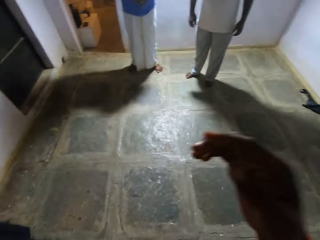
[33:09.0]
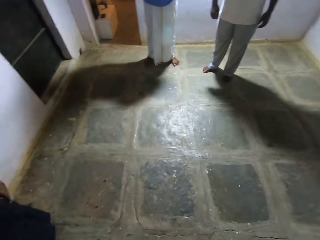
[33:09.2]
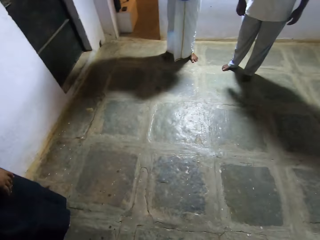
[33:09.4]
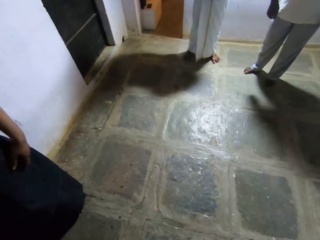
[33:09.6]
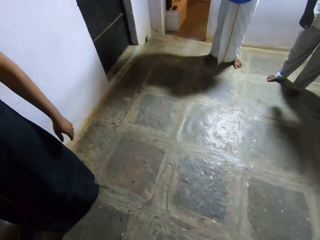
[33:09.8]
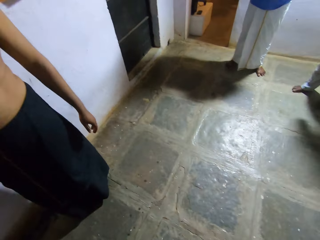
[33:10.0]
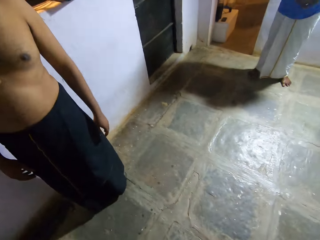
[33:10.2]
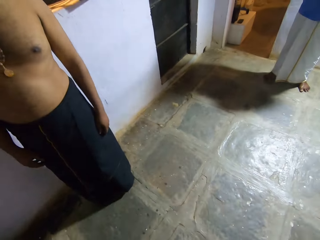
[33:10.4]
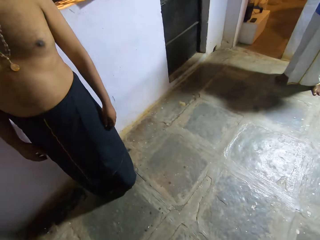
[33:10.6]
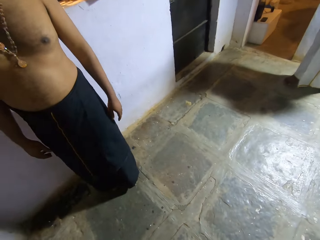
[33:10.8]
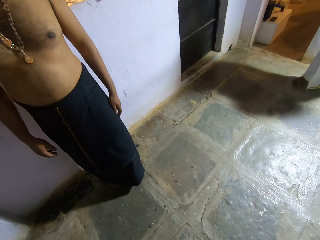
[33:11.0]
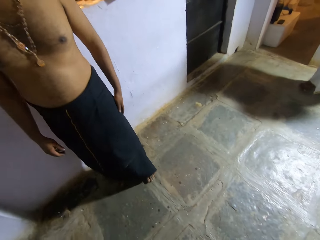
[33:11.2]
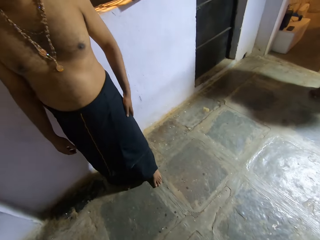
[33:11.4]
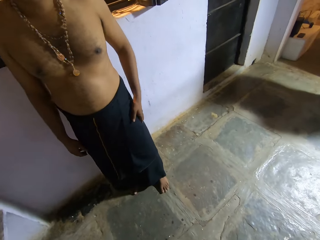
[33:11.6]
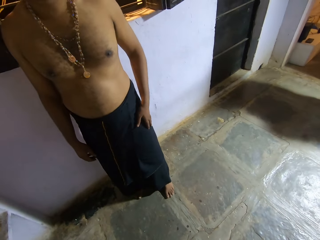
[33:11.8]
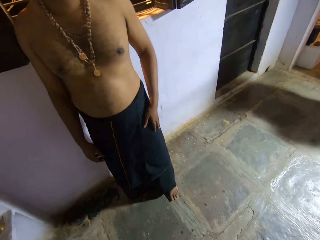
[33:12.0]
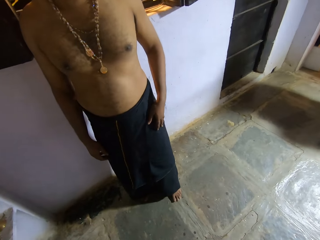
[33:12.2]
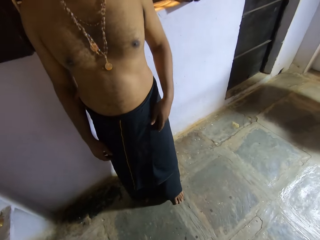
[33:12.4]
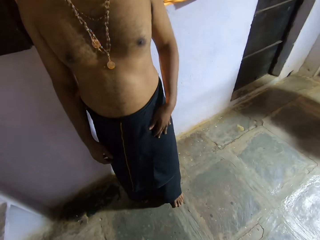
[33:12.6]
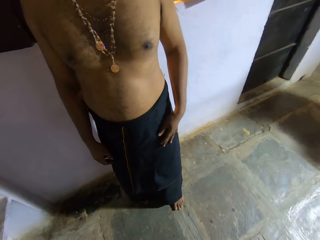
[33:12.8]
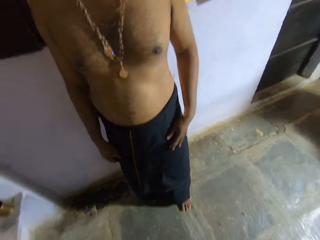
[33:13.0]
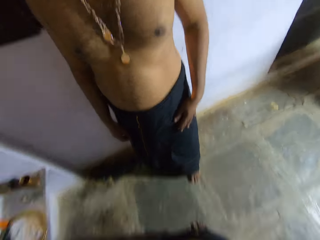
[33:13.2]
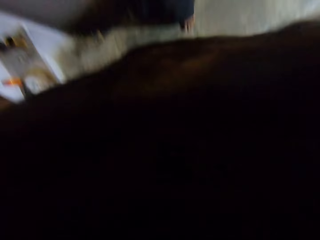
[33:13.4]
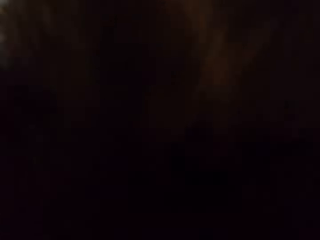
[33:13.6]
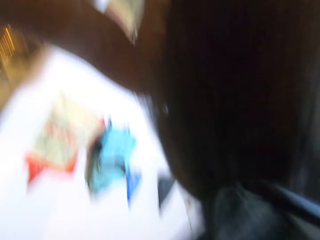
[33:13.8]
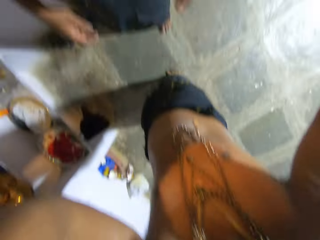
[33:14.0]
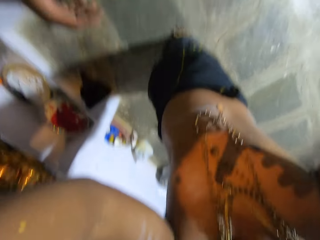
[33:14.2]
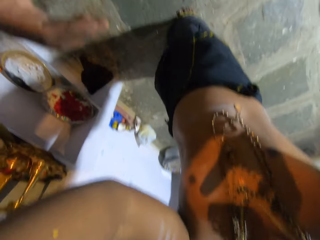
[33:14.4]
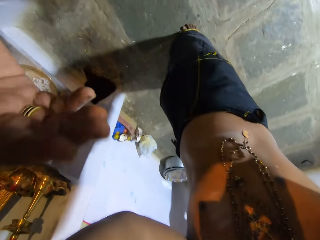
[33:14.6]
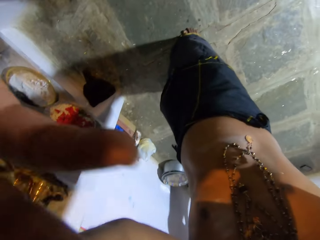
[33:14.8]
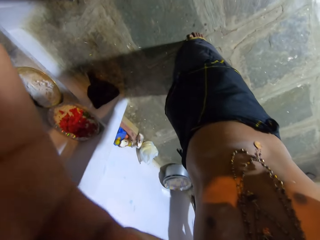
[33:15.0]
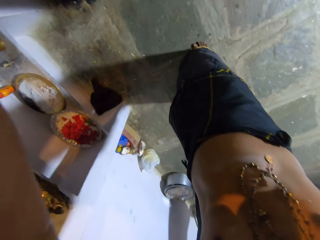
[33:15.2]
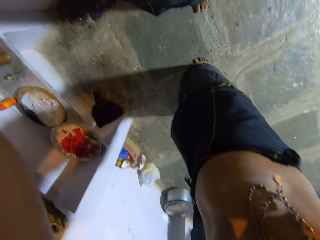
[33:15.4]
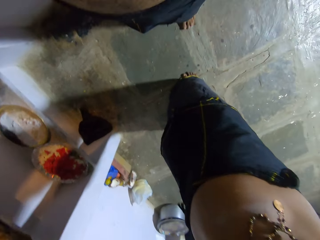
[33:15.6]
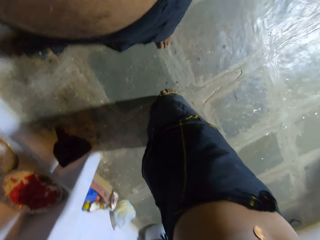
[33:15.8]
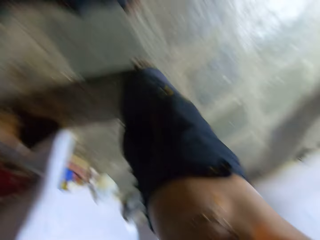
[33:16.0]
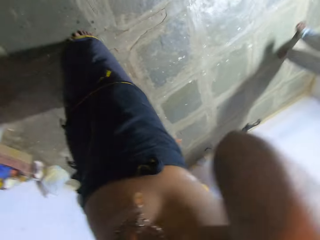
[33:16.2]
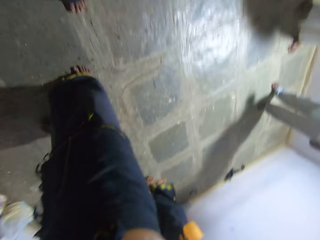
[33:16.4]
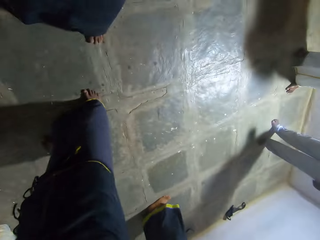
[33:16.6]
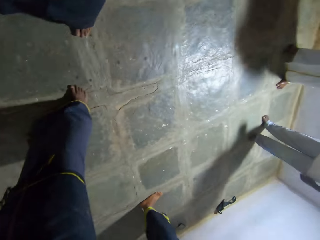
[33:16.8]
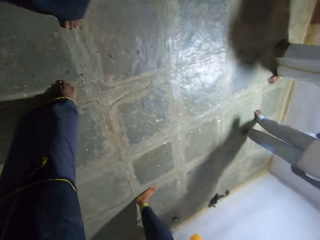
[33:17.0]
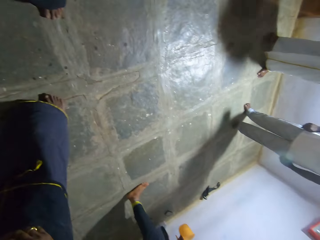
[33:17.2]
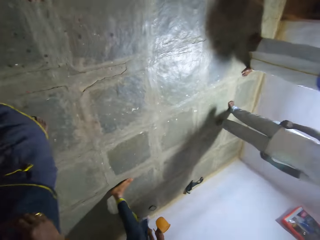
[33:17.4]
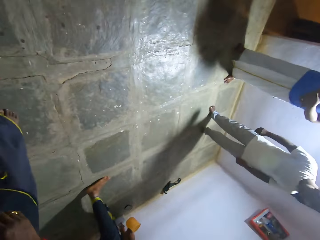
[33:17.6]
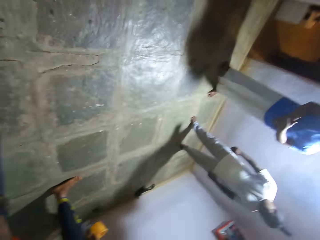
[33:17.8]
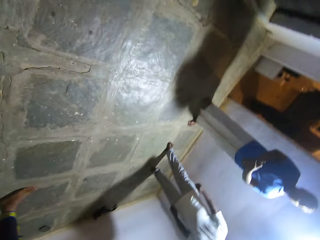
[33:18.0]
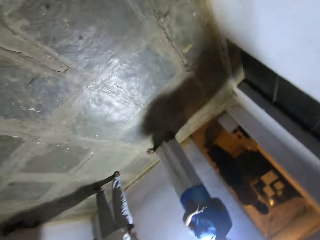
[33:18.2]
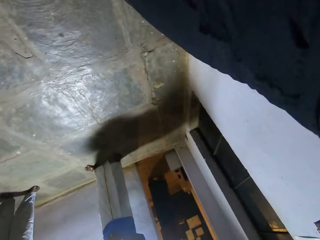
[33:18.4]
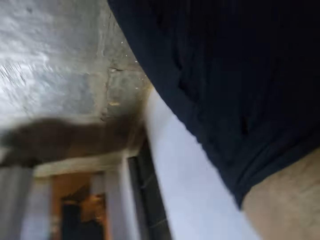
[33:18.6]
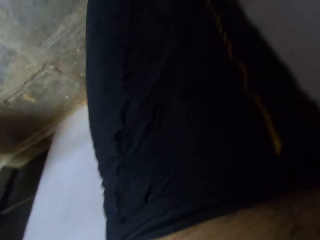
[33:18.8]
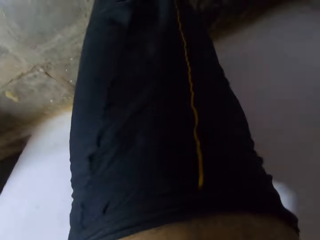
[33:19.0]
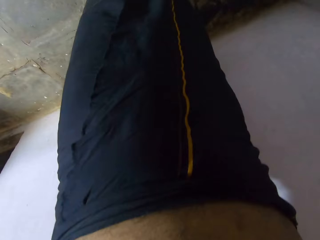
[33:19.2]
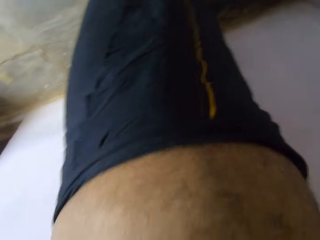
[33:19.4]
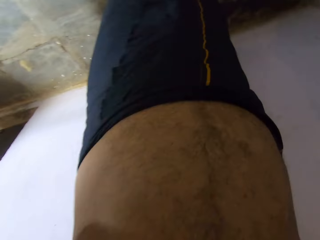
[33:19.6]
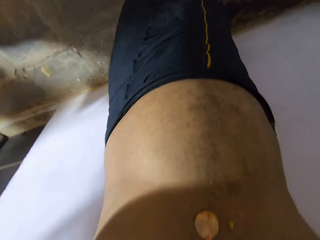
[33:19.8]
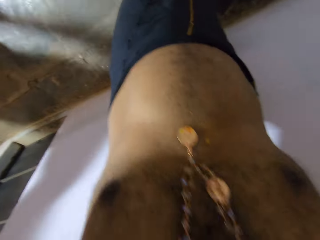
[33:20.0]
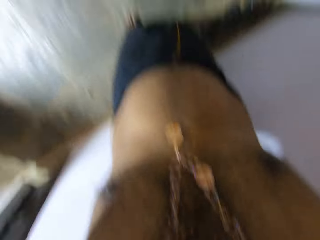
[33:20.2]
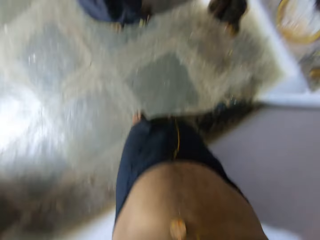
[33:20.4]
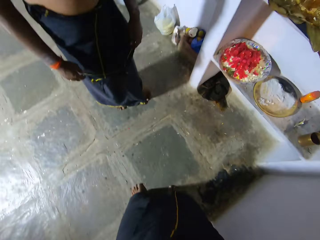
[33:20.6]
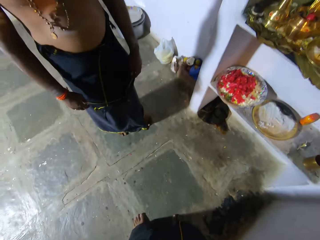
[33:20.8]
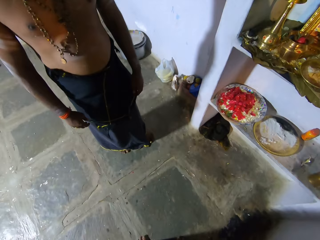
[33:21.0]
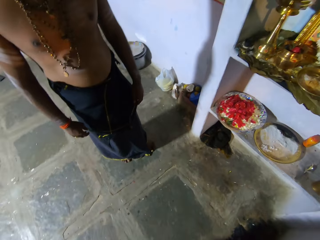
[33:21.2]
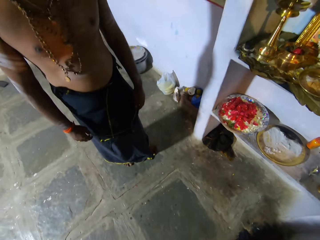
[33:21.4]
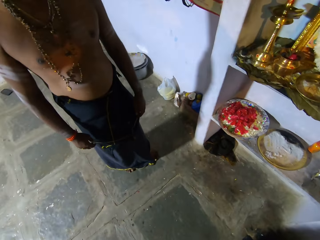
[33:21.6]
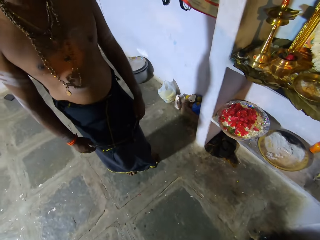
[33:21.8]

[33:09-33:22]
The camera wearer lifts his hand. He looks around. He moves the hand on the camera. A person moves the hand to the camera. The camera wearer stares in the room.

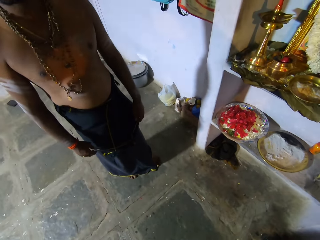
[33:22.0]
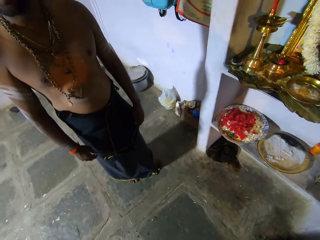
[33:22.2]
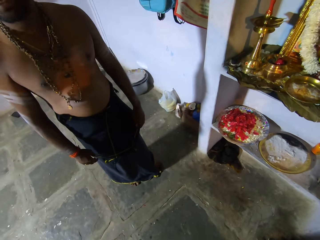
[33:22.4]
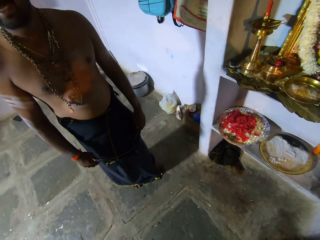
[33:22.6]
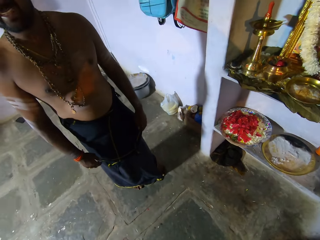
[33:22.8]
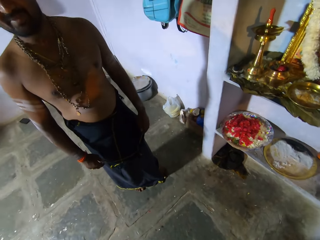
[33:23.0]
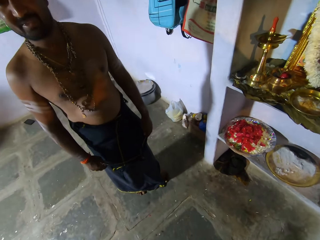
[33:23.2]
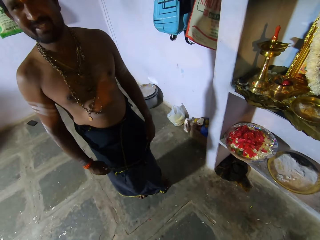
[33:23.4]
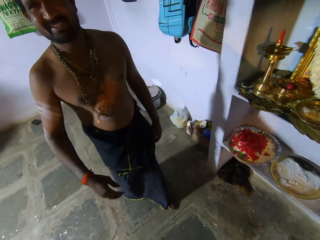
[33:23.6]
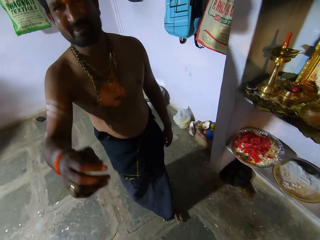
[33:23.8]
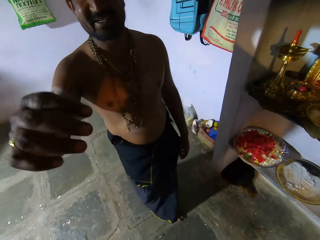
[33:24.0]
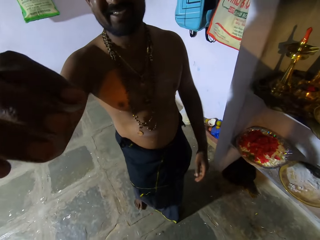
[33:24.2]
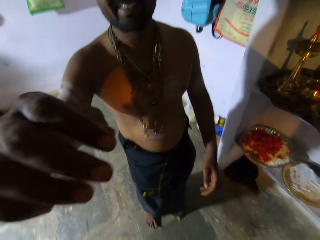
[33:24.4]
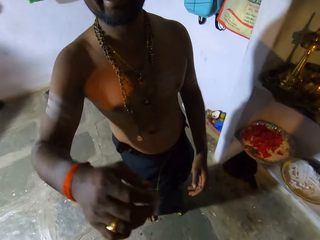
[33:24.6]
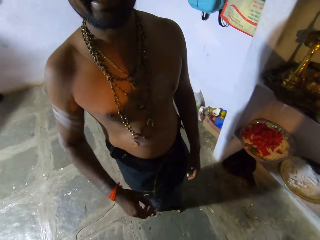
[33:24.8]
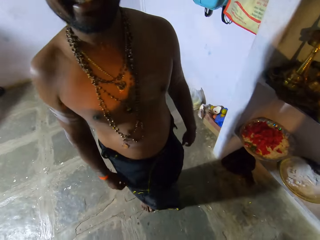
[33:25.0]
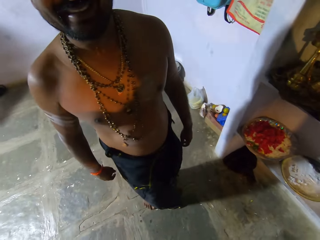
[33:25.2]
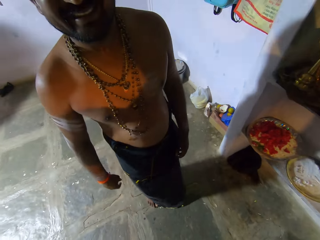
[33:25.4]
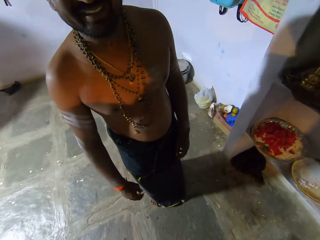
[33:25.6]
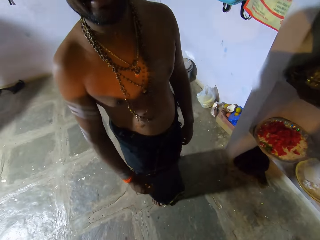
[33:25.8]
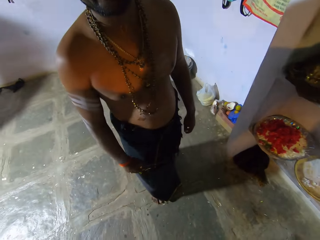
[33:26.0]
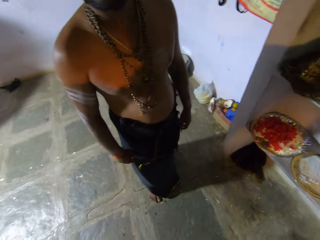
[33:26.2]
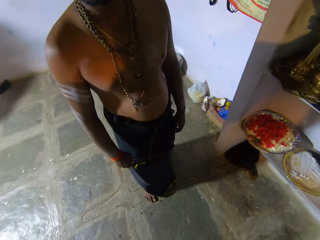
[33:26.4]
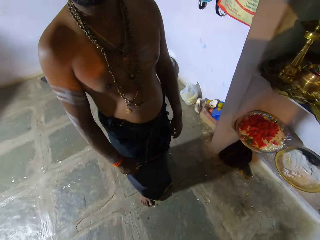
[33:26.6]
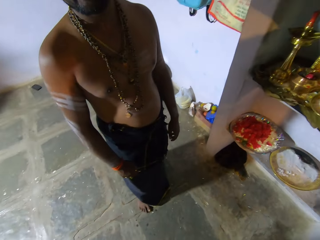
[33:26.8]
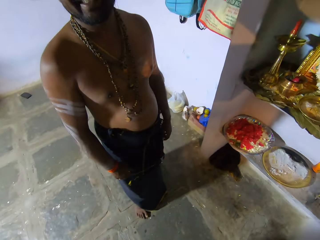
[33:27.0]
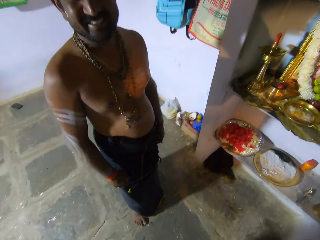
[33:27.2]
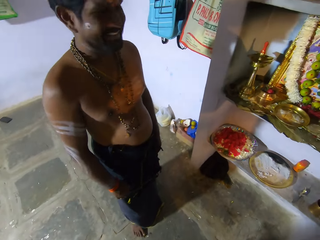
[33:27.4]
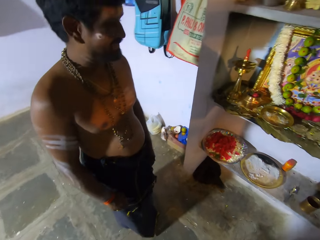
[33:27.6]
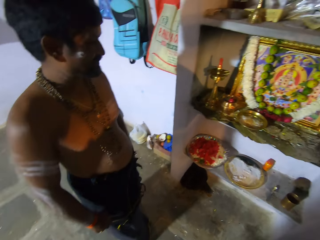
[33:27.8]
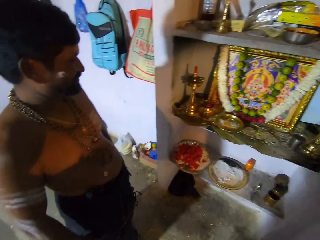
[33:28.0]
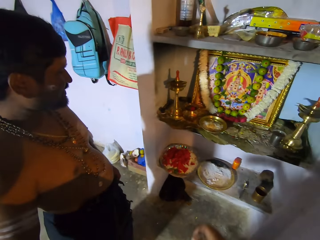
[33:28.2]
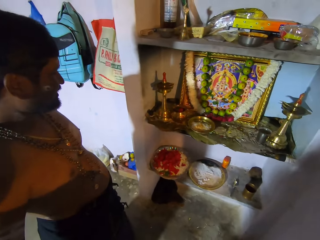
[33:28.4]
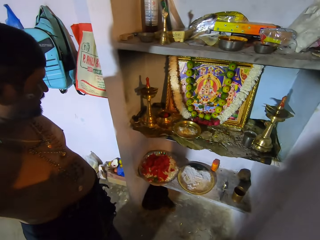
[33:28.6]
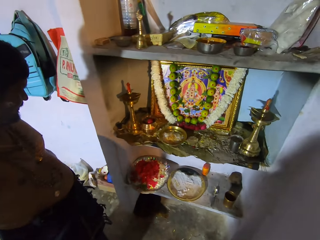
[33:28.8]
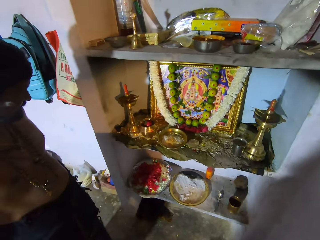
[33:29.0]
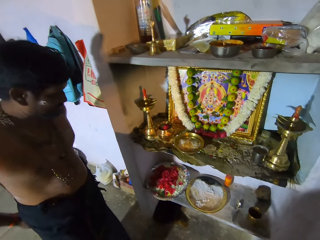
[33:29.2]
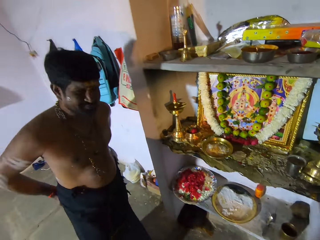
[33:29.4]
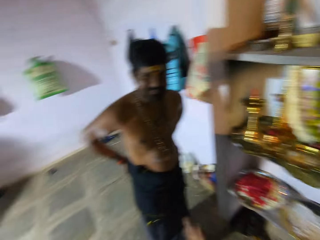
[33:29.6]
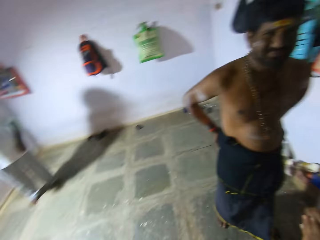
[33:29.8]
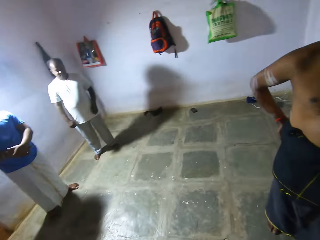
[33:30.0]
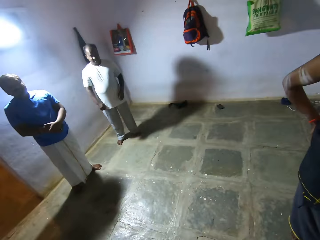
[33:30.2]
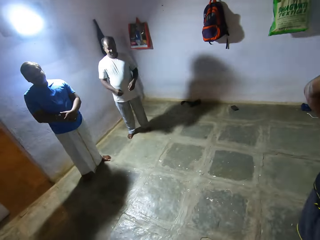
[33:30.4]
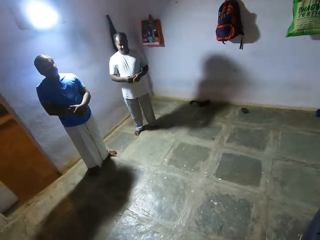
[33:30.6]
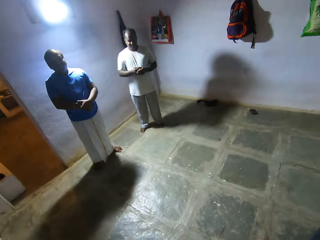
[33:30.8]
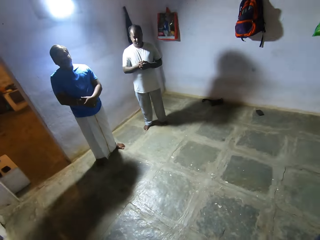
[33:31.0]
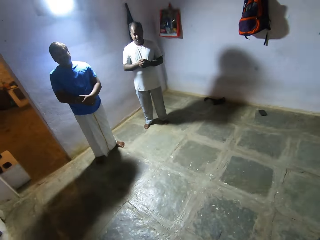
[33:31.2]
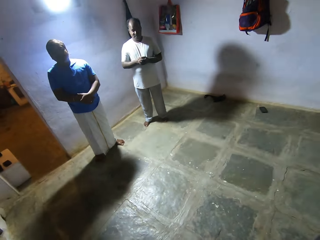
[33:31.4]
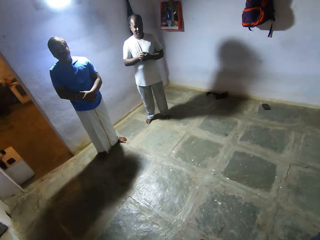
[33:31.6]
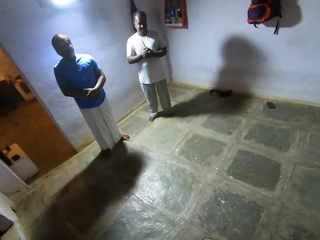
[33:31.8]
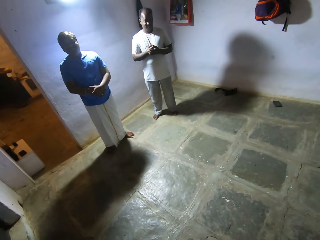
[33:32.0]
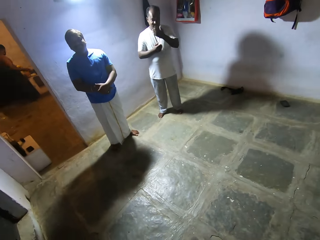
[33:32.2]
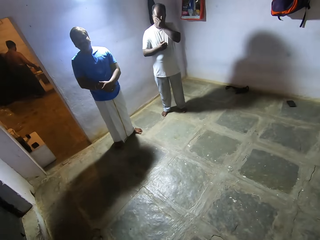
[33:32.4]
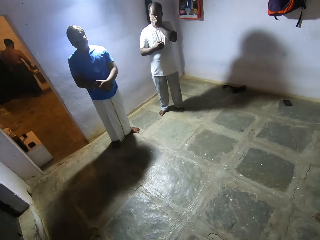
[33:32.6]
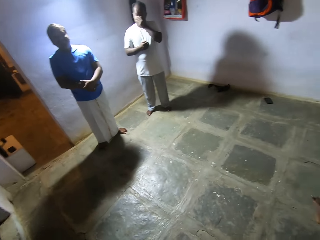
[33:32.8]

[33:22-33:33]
A person moves the hand to the camera. The person moves the hand down. The camera wearer converses with a man. They move the hand down. They look around. Another person moves the hands together.
